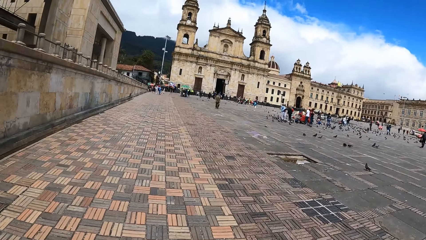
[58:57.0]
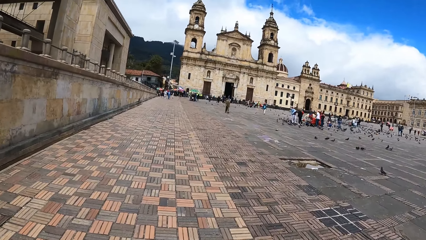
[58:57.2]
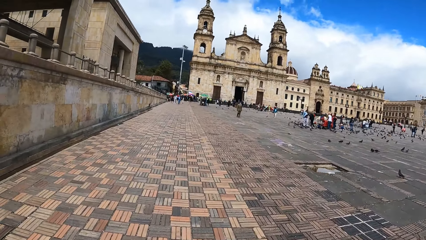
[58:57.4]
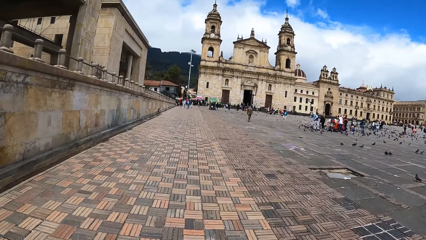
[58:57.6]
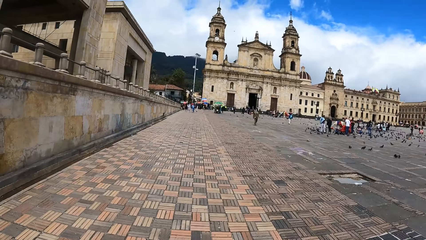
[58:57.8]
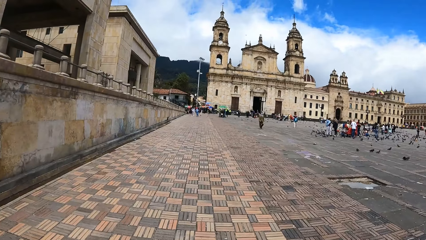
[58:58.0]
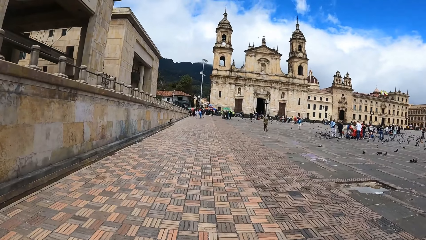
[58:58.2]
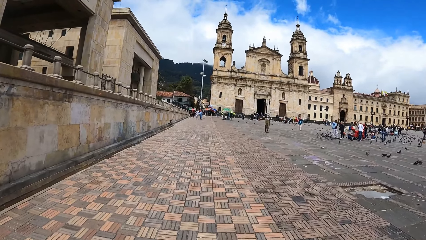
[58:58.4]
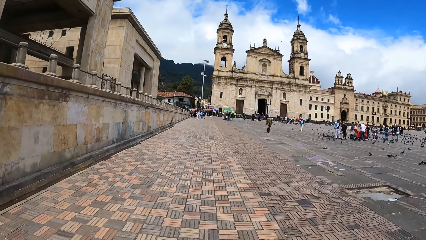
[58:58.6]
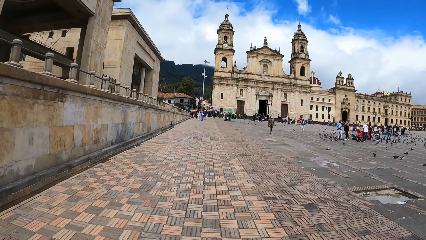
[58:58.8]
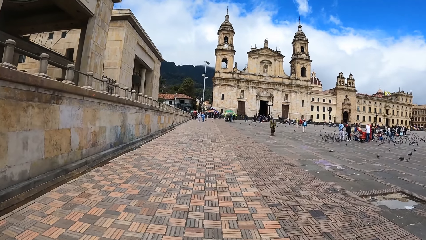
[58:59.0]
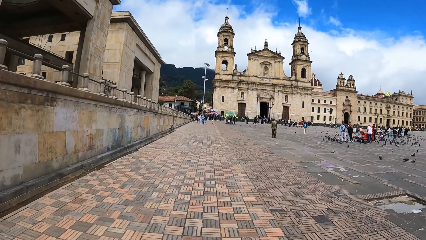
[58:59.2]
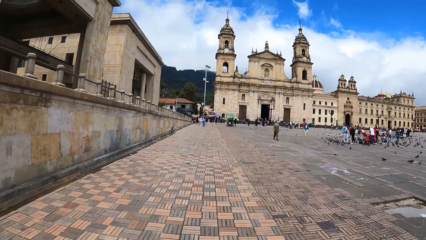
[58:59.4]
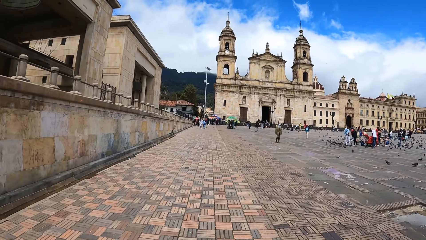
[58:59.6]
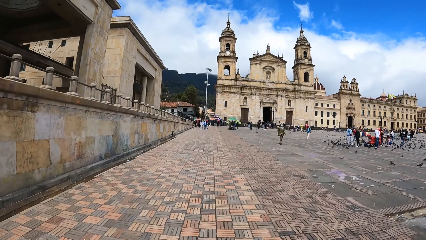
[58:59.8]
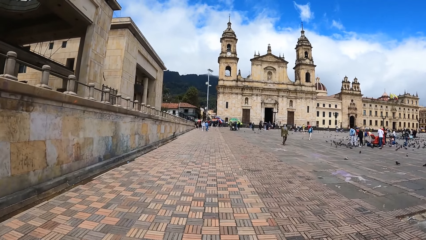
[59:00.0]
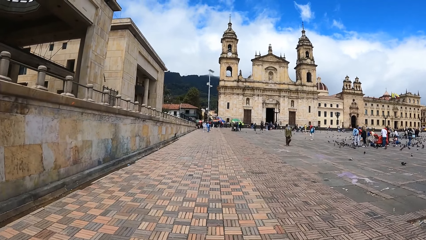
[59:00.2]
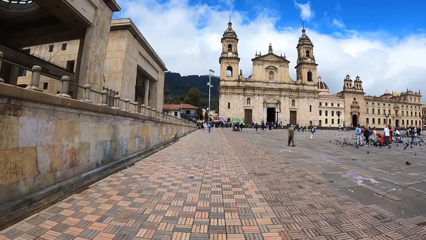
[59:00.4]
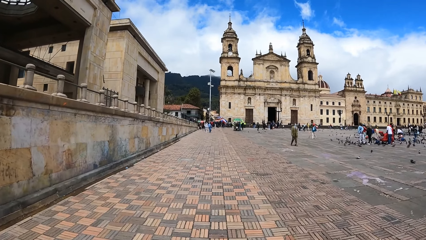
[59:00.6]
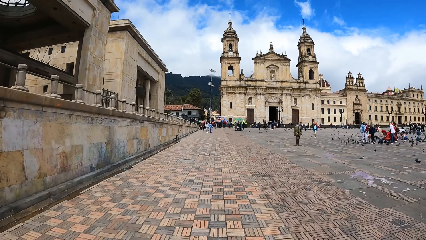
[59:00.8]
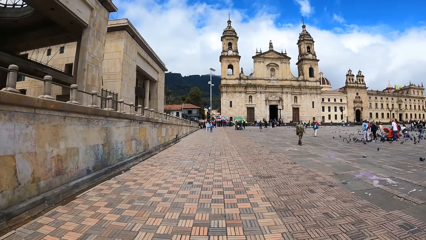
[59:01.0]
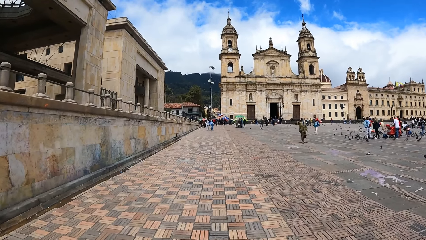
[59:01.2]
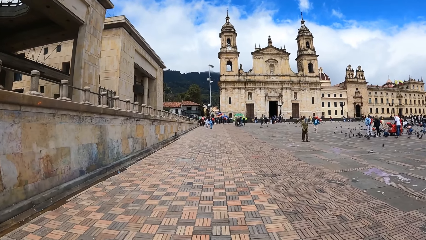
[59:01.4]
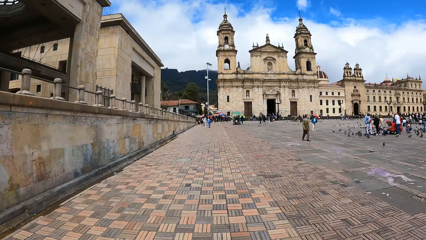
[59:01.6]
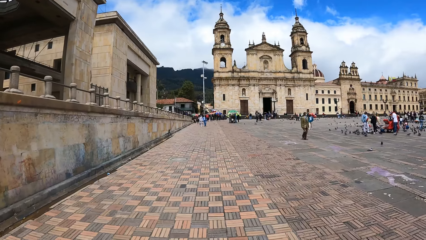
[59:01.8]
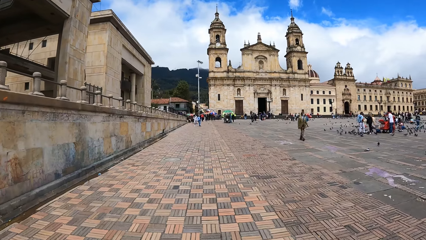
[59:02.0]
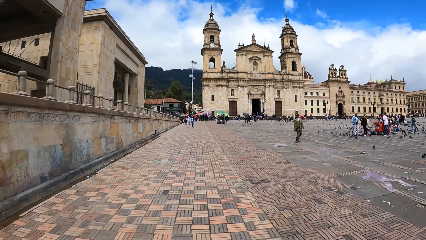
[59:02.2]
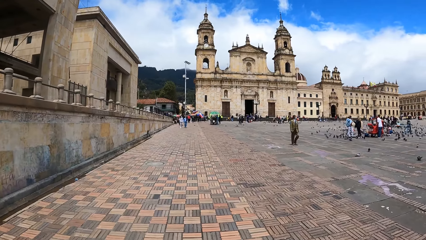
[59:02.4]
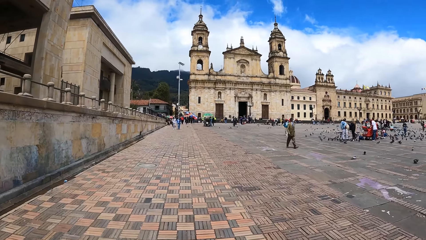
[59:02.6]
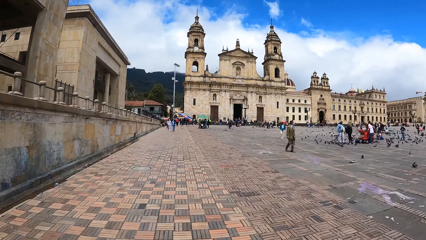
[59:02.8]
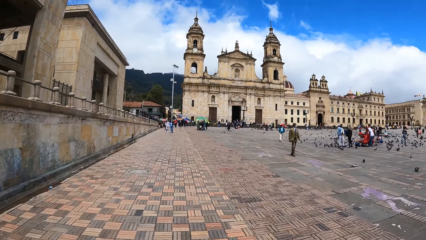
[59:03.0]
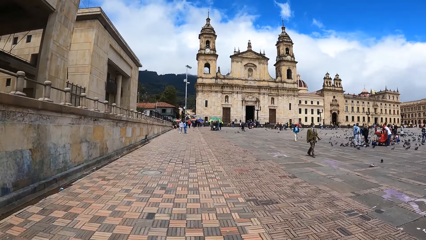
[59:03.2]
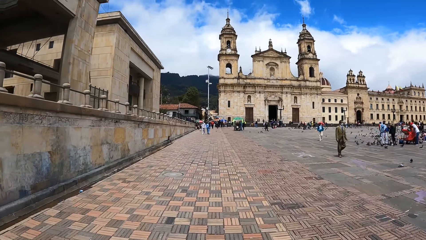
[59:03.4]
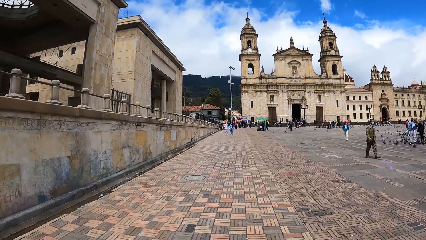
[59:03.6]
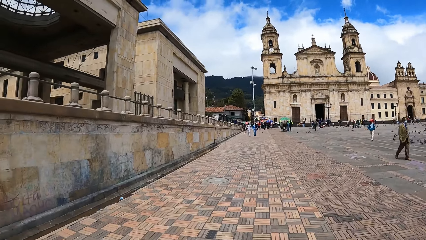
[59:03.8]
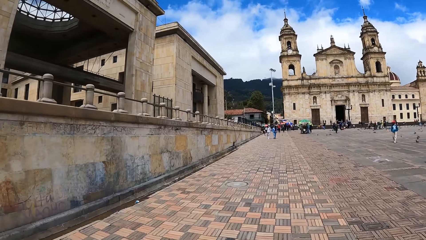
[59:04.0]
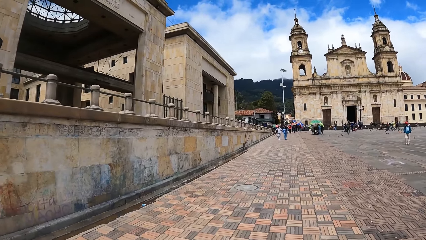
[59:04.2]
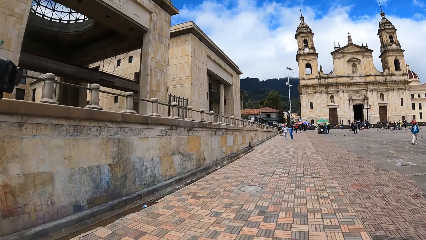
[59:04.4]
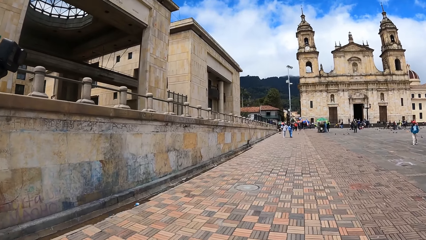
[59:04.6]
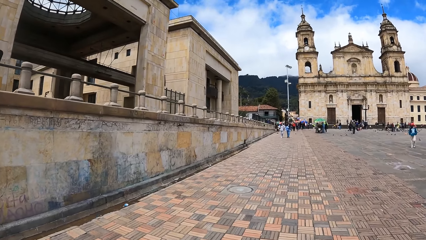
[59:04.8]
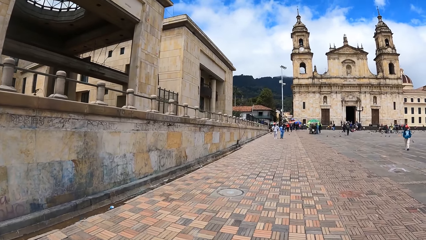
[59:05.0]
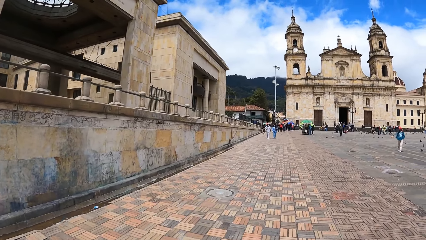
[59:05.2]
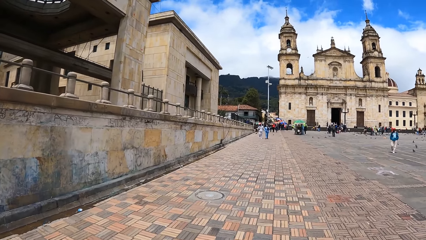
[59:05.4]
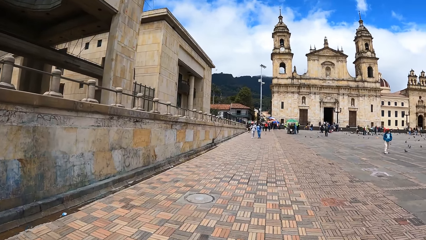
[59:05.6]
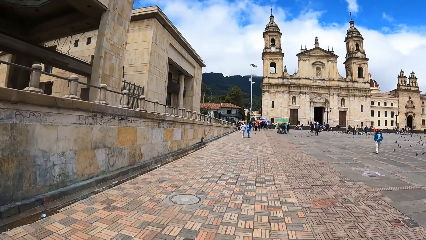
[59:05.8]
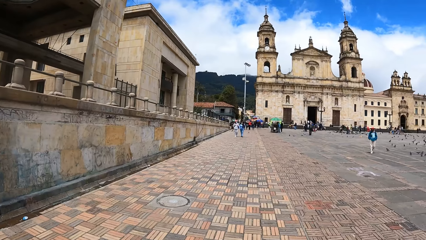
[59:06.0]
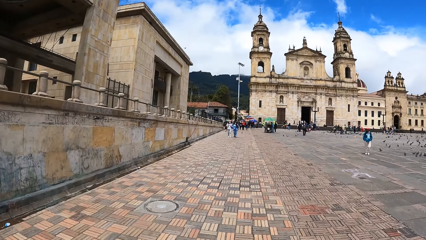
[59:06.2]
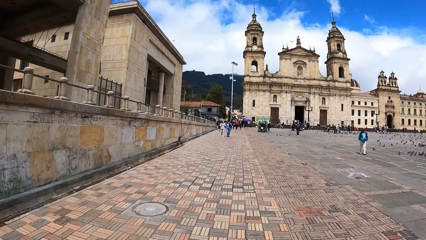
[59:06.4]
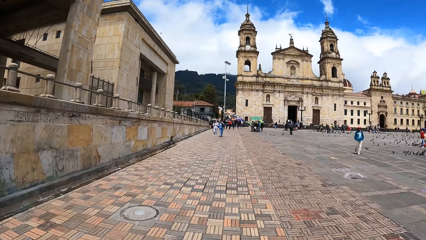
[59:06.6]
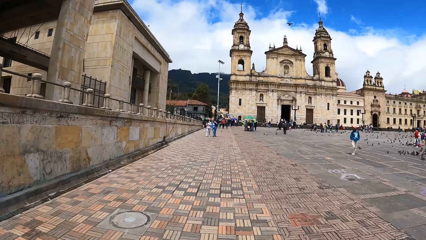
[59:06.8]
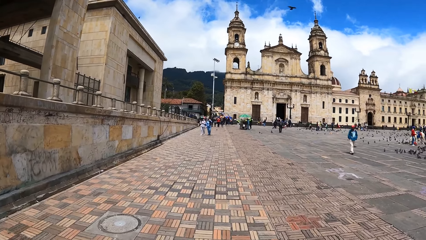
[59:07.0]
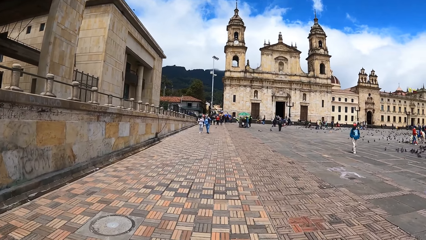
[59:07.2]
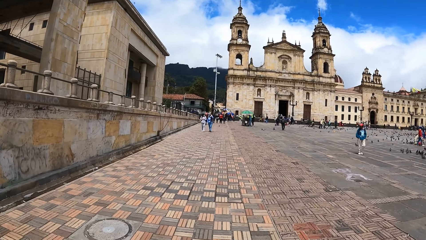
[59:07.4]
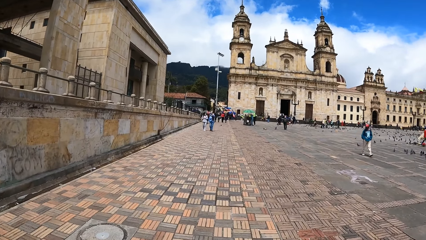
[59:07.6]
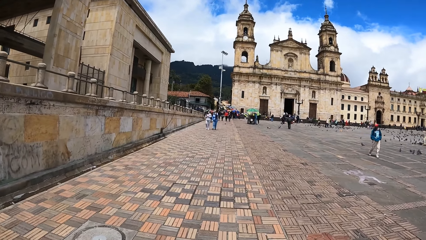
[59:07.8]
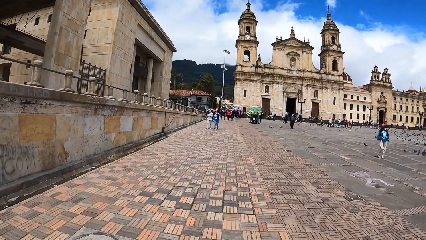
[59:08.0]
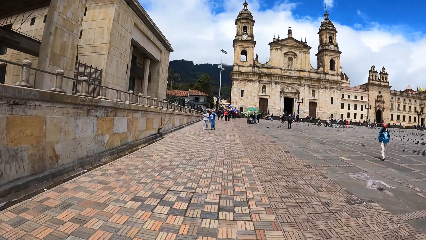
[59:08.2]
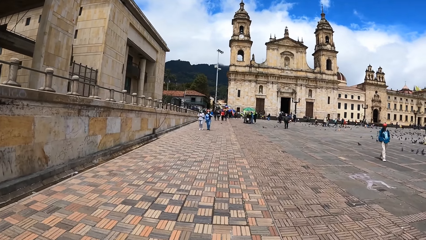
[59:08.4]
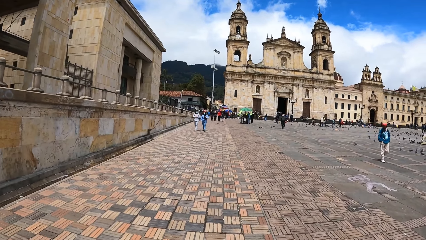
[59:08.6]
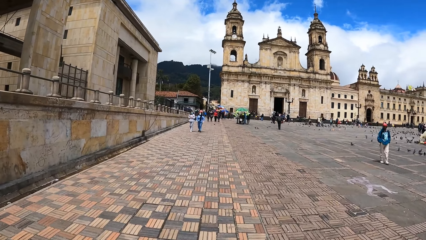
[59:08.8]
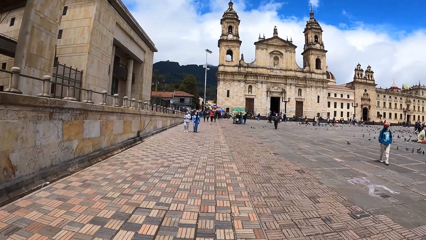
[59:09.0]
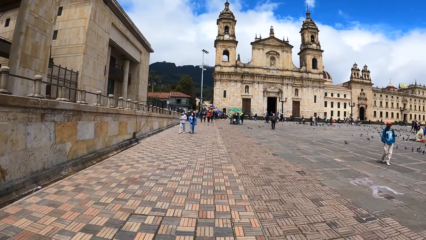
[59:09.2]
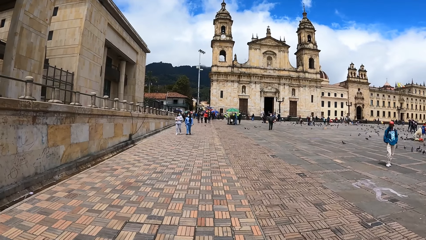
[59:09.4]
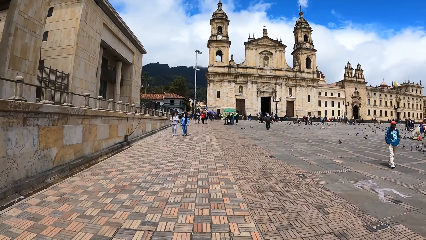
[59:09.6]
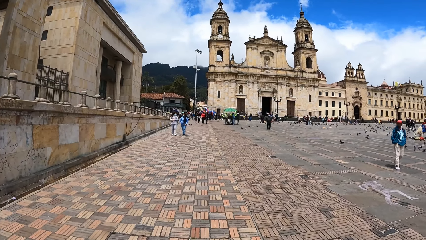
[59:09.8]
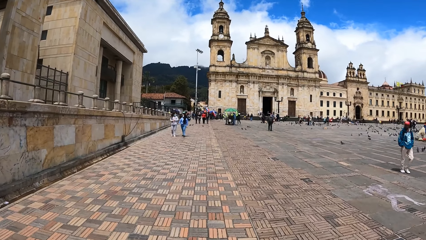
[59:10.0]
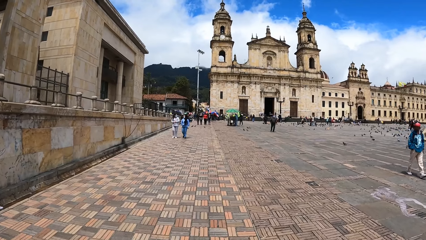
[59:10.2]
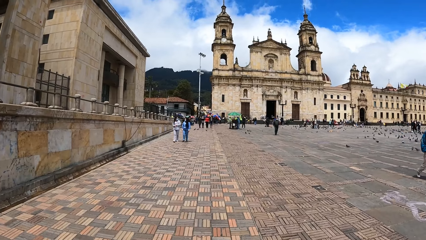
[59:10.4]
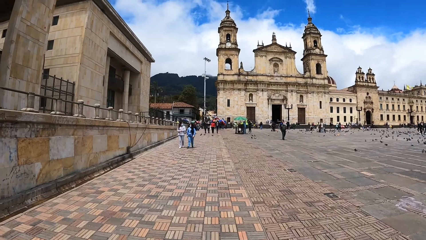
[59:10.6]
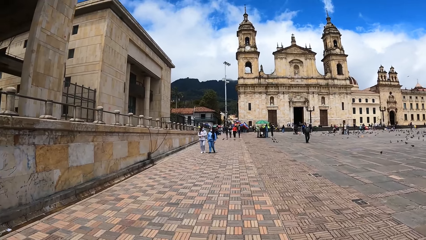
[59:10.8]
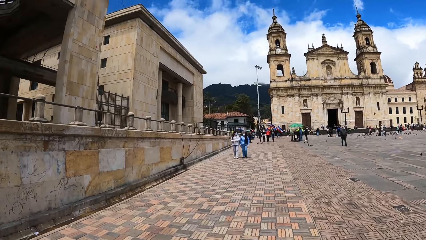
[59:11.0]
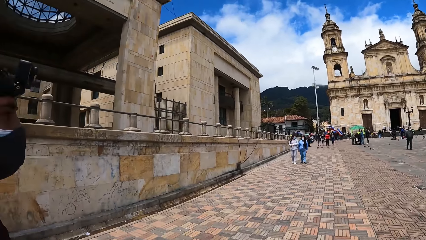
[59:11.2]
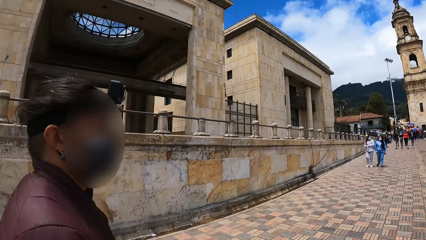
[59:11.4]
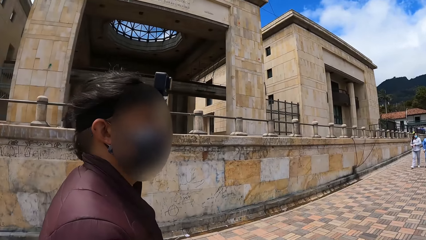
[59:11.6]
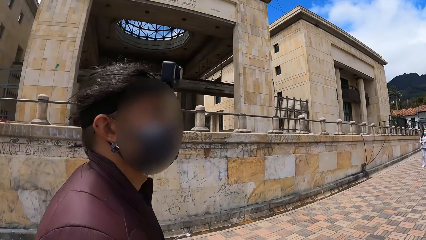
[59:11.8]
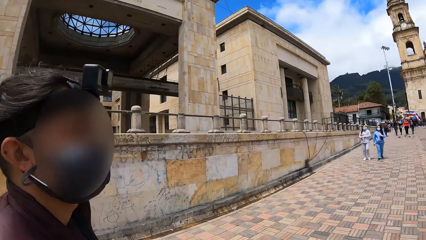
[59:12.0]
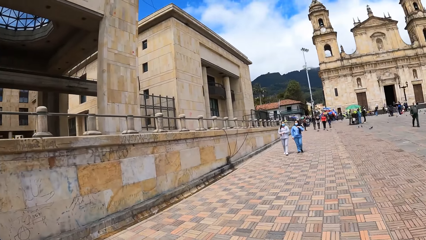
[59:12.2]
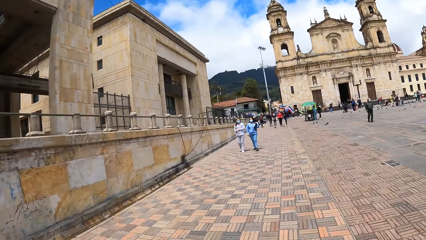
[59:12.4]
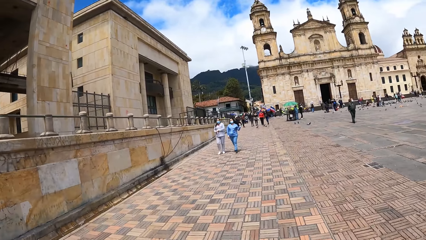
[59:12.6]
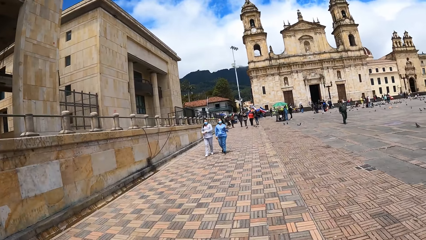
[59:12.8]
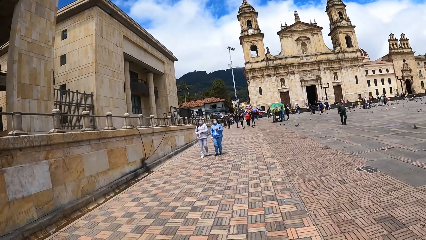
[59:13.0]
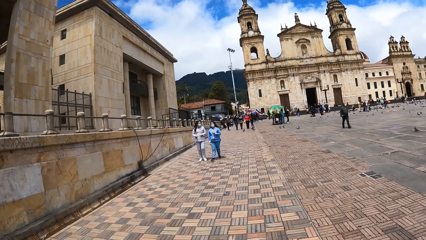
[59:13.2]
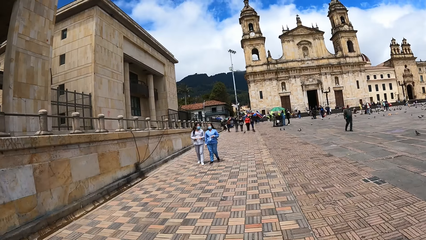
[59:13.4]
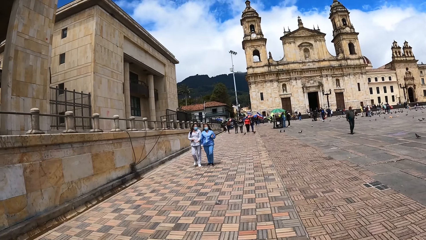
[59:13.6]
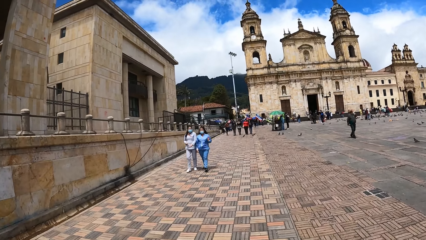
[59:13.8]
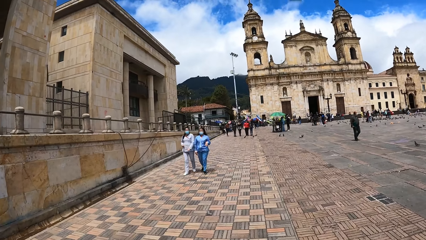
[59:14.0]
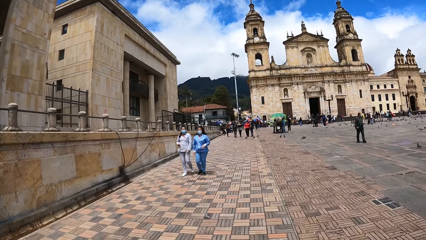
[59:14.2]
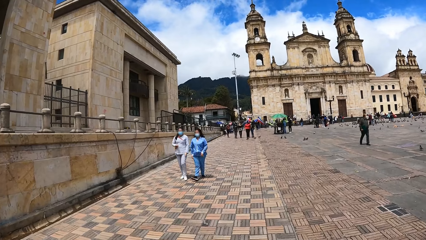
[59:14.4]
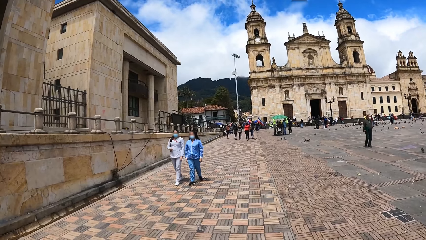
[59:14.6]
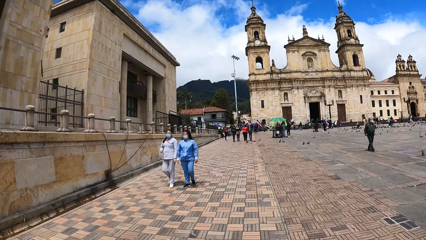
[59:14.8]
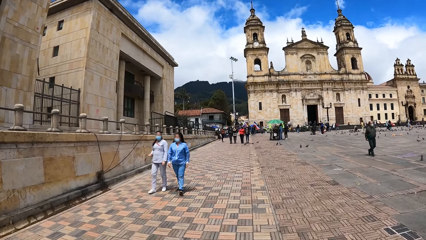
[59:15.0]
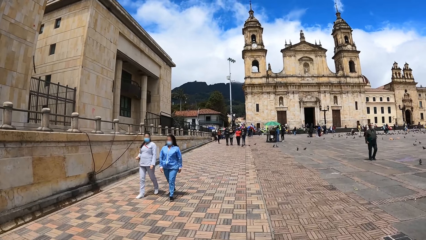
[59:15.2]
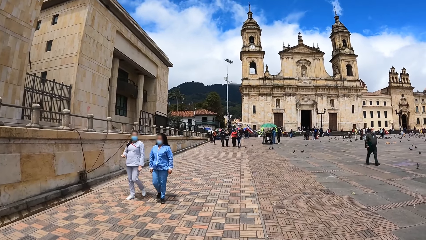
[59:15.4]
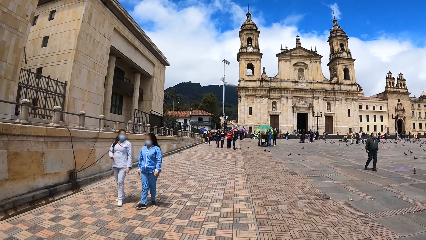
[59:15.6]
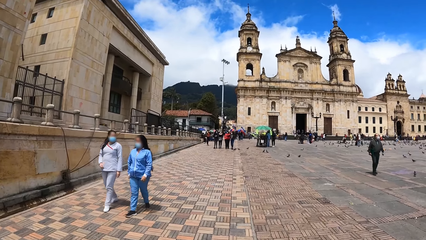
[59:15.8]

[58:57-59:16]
The camera wearer looks around. They talk at a person. They walk on the road with the person.
